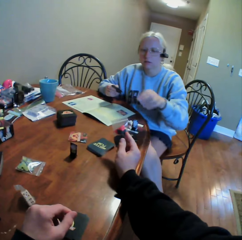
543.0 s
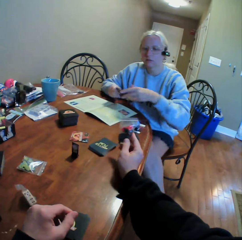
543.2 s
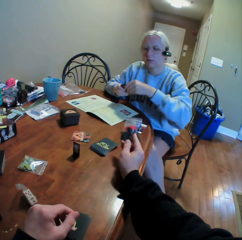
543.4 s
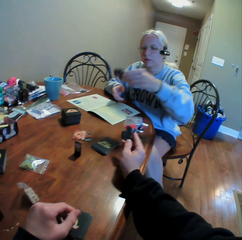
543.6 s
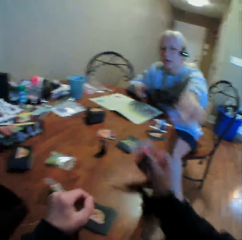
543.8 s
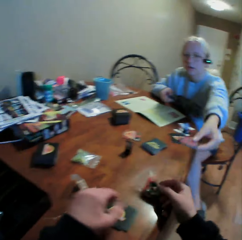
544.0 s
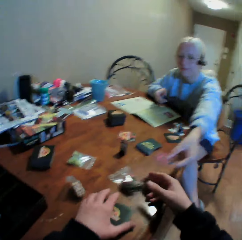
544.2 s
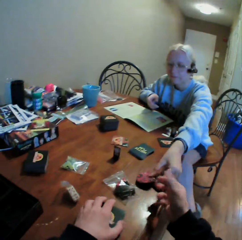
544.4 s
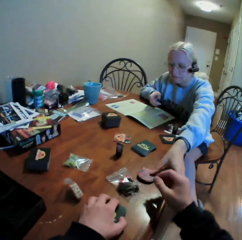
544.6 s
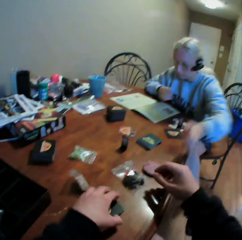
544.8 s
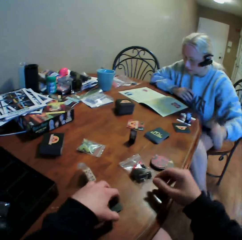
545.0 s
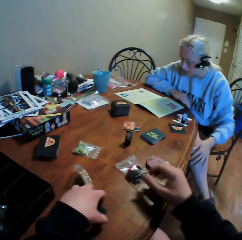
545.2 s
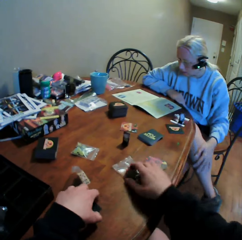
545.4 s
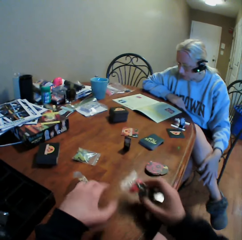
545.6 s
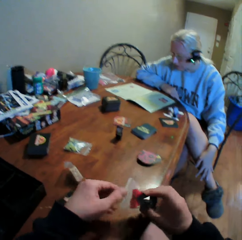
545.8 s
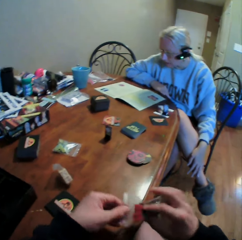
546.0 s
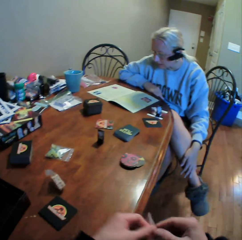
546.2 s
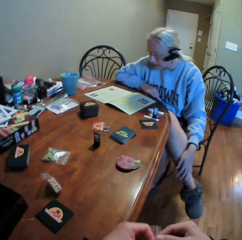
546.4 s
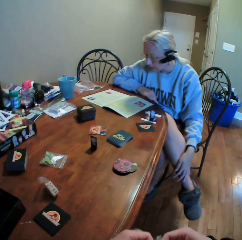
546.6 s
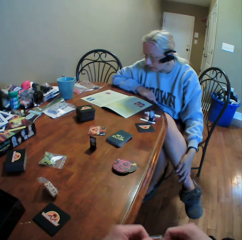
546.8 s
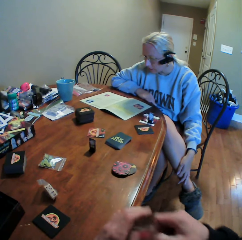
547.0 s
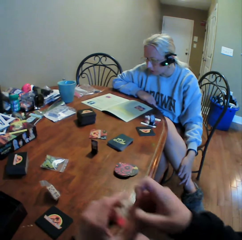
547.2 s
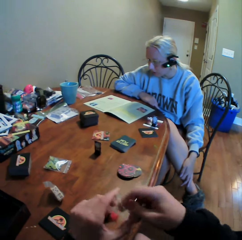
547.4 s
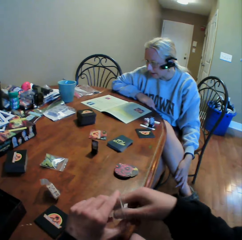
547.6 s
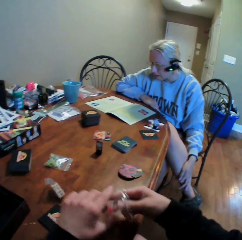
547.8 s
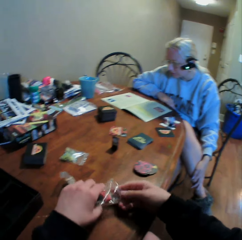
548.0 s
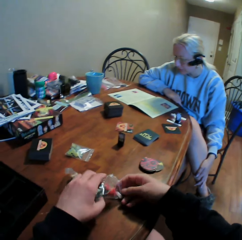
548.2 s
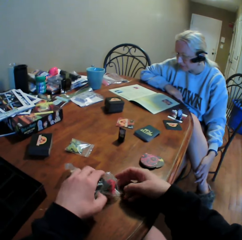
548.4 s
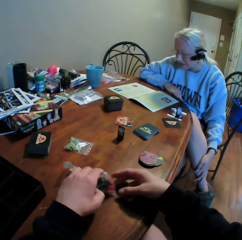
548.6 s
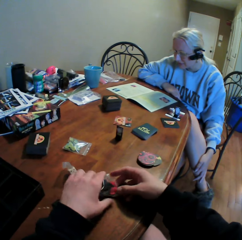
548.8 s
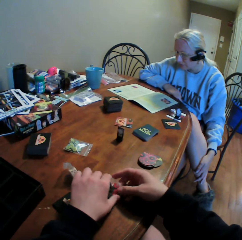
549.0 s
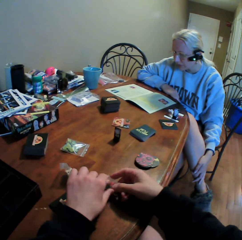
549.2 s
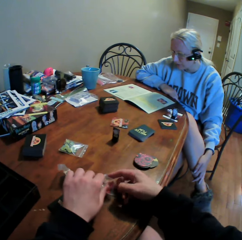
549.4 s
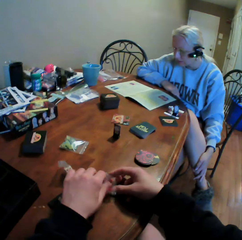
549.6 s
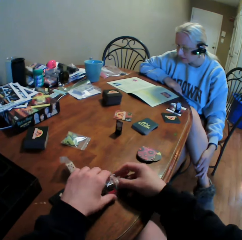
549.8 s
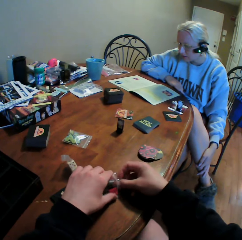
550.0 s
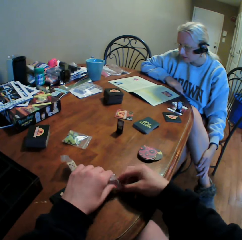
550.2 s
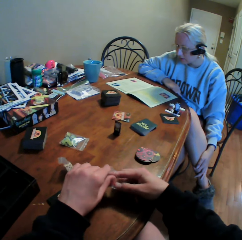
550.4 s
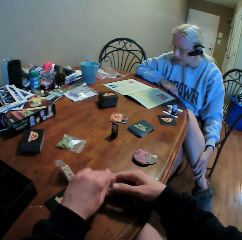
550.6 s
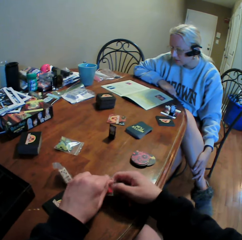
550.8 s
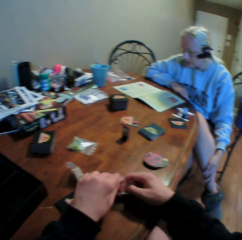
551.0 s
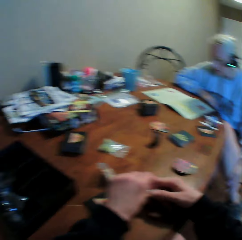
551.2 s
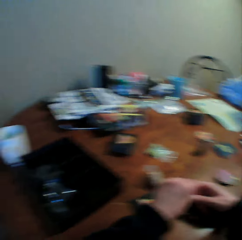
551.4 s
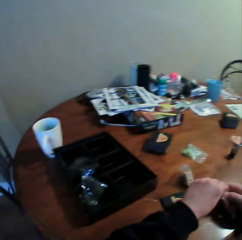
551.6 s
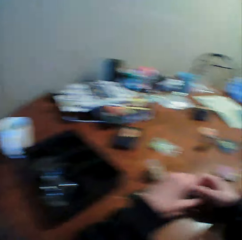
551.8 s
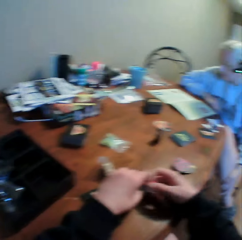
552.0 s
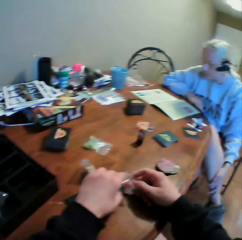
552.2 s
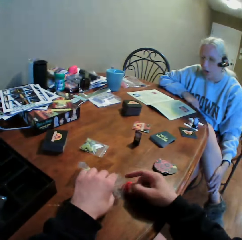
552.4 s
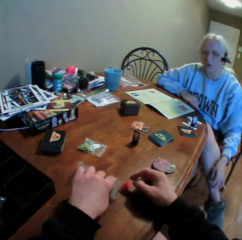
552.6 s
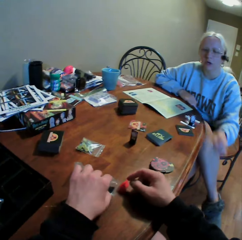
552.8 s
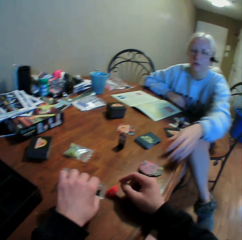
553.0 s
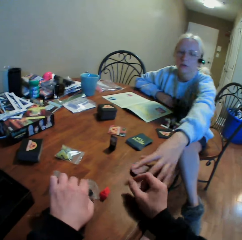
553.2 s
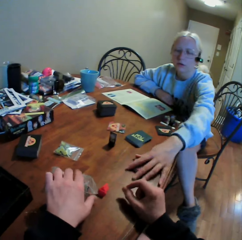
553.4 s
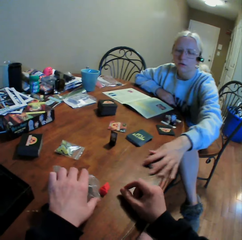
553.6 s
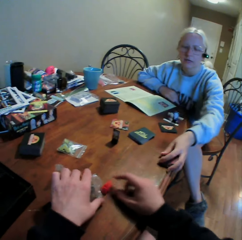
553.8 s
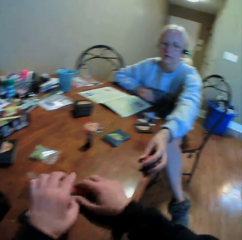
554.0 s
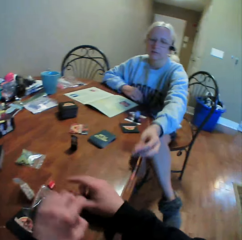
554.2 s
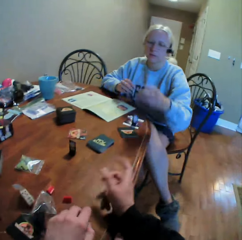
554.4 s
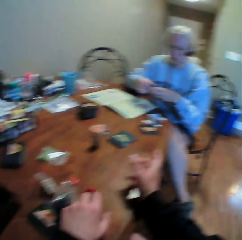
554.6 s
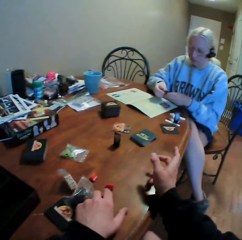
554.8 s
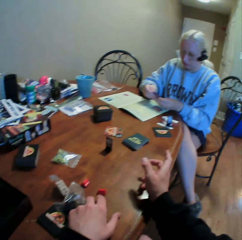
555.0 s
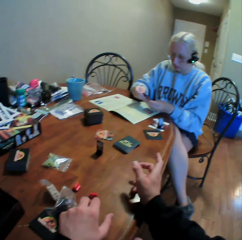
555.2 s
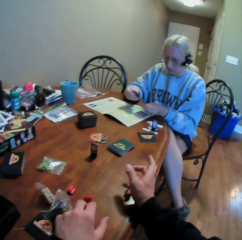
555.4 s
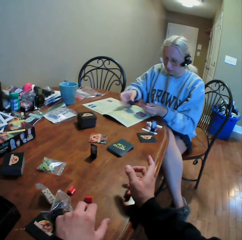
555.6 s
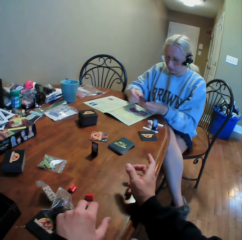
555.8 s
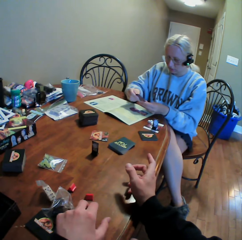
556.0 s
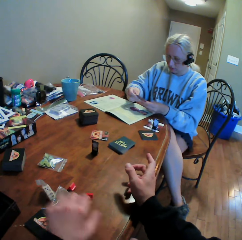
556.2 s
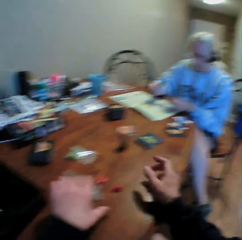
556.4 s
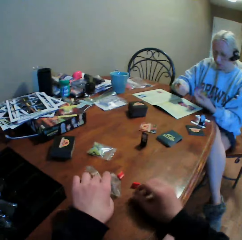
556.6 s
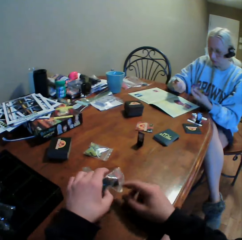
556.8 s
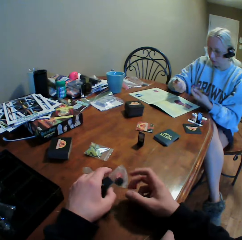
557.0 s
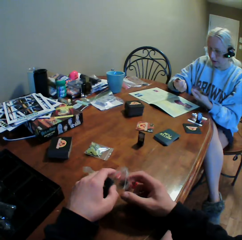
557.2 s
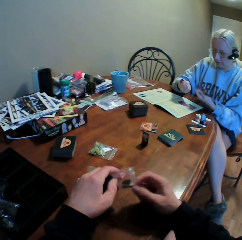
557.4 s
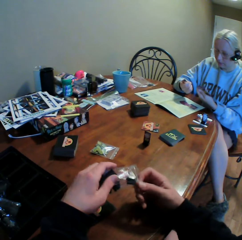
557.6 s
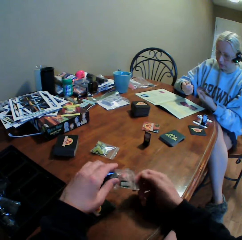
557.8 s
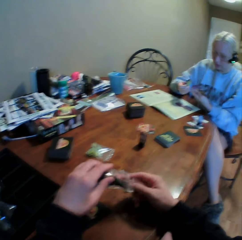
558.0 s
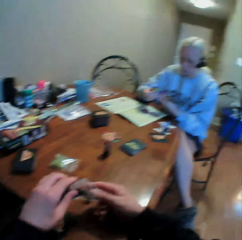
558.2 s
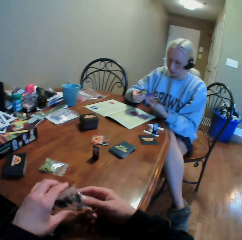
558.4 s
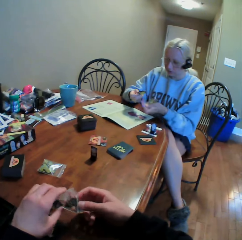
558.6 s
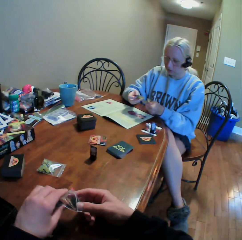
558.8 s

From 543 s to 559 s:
The camera wearer puts the sachet of a cards stand on the table. A person puts the cards on the table. The camera wearer interacts with the person. They pick up the sachet of the cards stand from the table. They open the sachet of the cards stand. They pour the cards stand on the table. The person picks up the cards from the table. The person holds the cards.

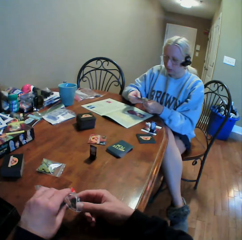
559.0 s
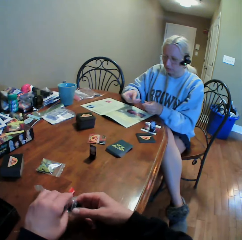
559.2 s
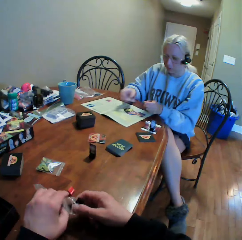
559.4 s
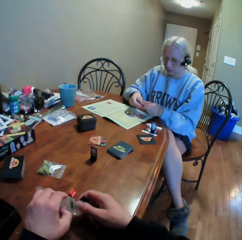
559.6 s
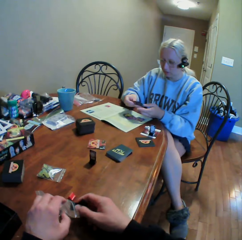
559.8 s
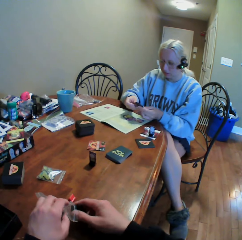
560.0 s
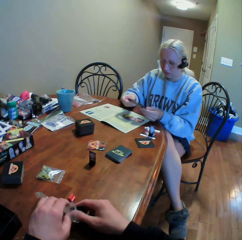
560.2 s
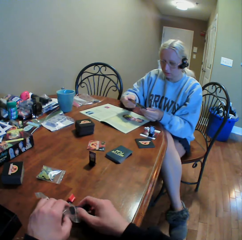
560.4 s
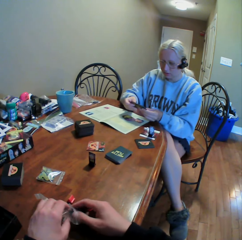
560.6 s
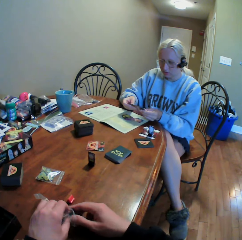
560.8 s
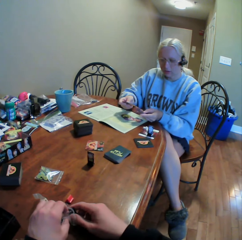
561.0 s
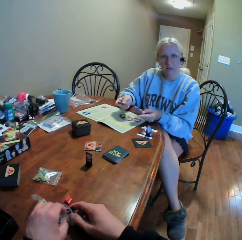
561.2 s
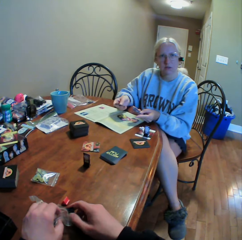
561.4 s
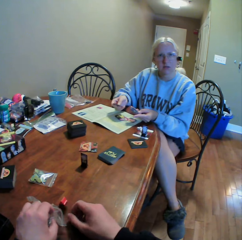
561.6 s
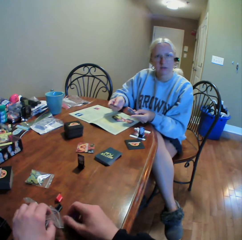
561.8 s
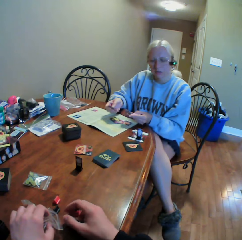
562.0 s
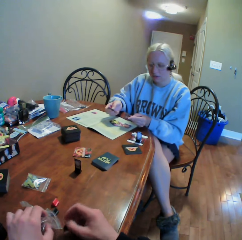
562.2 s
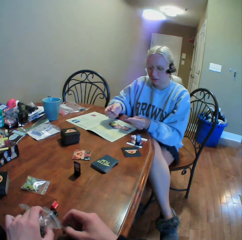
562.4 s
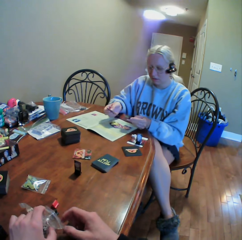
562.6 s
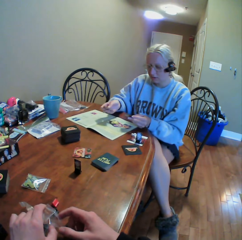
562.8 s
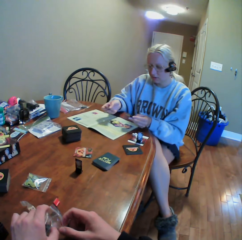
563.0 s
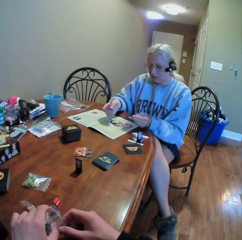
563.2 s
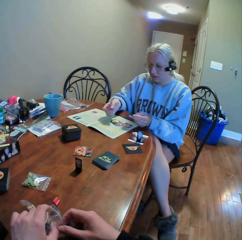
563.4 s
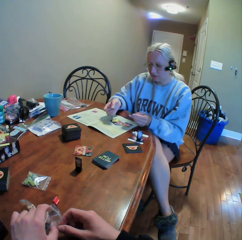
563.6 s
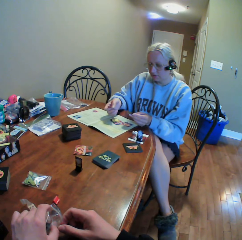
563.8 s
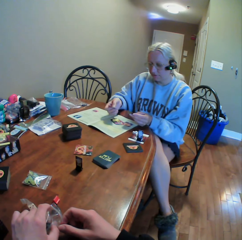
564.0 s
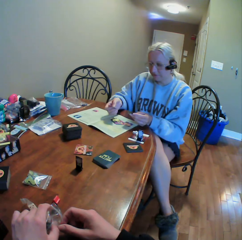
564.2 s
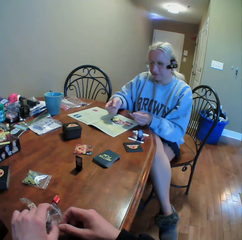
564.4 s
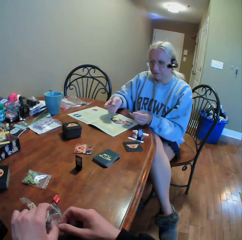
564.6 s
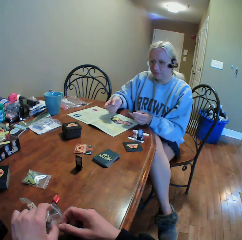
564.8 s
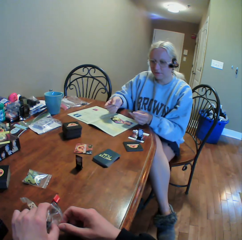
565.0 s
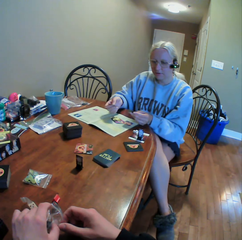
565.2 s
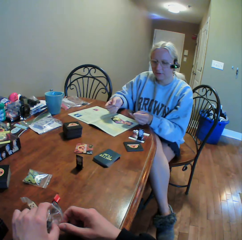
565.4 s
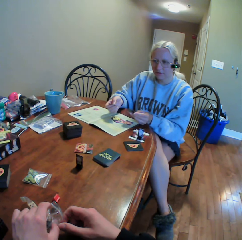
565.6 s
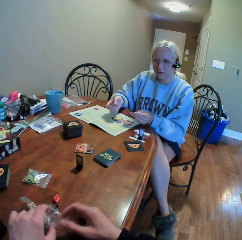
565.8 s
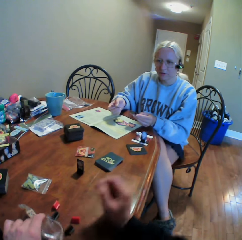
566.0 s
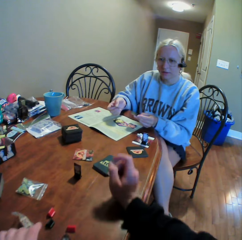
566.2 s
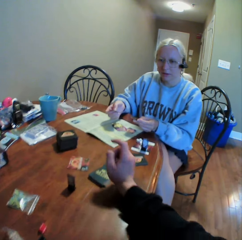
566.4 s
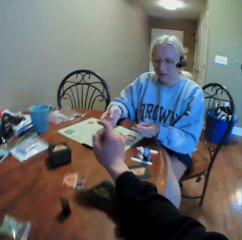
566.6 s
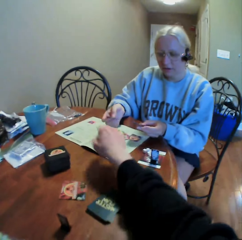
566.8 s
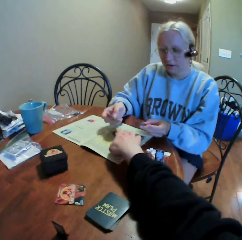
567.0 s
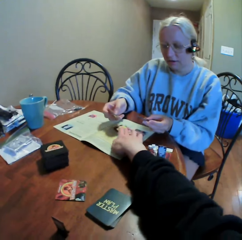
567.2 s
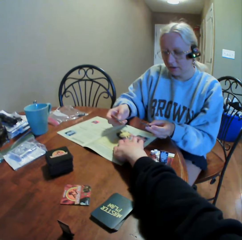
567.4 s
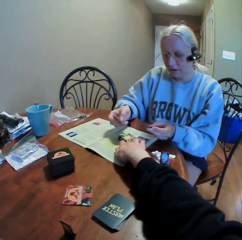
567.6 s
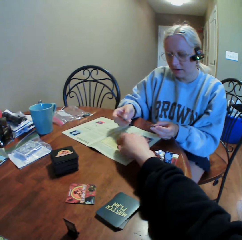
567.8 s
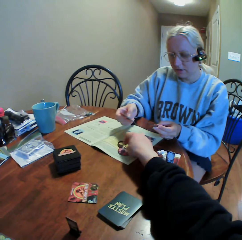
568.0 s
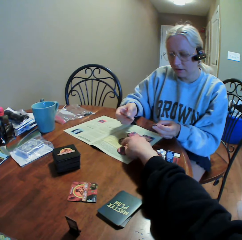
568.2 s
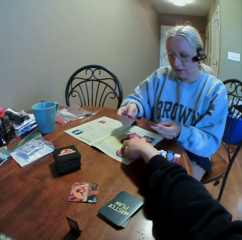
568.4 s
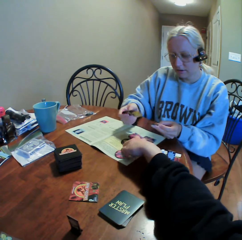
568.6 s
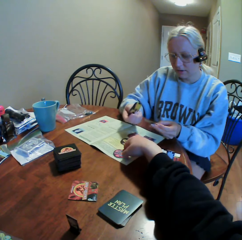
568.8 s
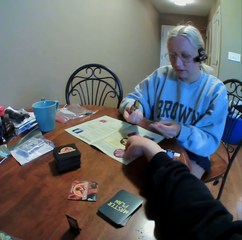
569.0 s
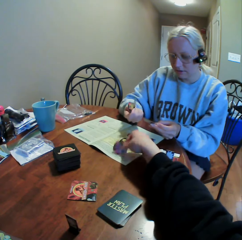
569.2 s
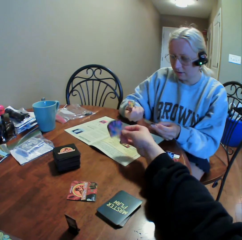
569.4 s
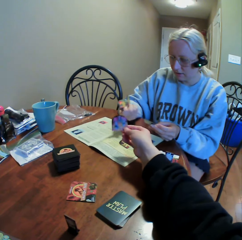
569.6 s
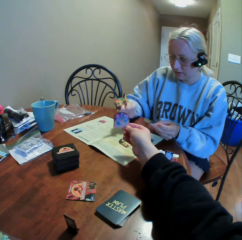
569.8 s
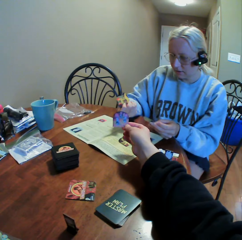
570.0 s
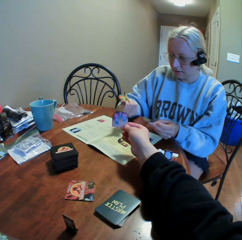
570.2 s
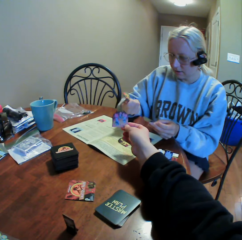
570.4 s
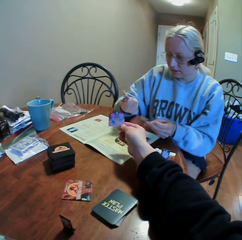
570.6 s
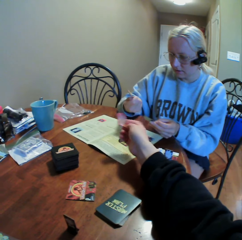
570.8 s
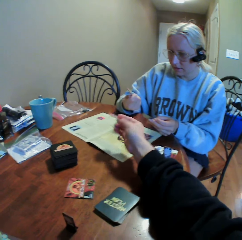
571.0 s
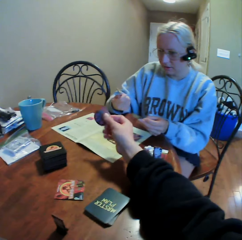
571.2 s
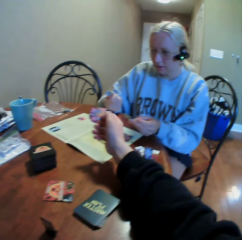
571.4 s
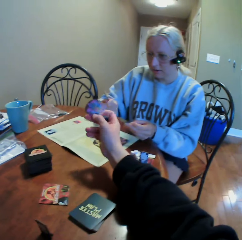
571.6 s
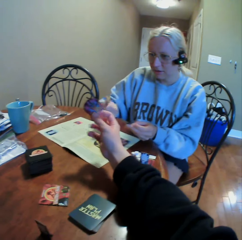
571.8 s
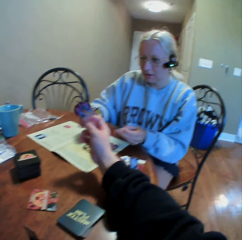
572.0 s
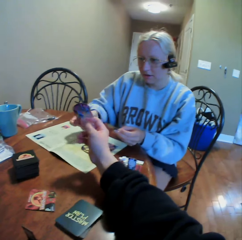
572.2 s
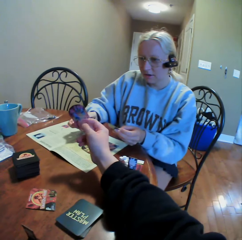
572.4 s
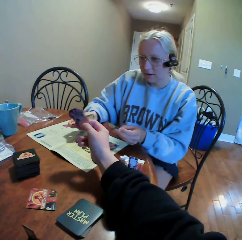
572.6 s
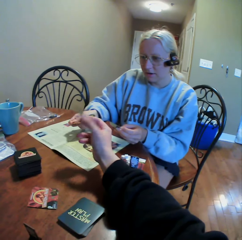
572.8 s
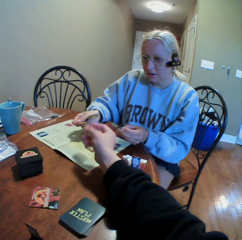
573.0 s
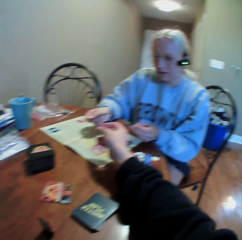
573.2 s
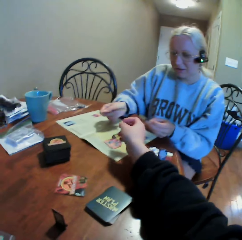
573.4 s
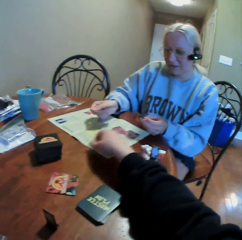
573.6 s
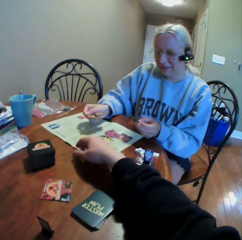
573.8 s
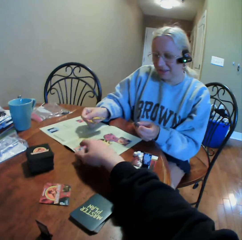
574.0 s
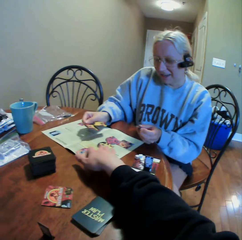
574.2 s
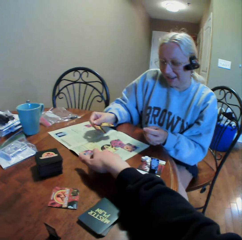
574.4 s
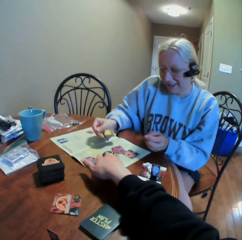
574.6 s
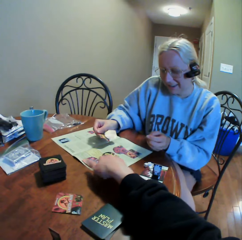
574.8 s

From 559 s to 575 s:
A person drops the cards on the manual book. The camera wearer removes counters from the paper. He stares at the person. He moves the cards on the manual book. He picks cards. He stares at the card in his hand. He interacts with the person. He drops the card on the manual book.
